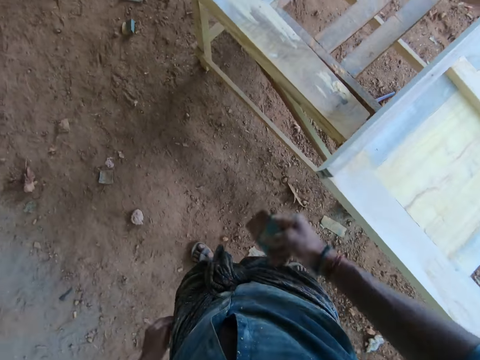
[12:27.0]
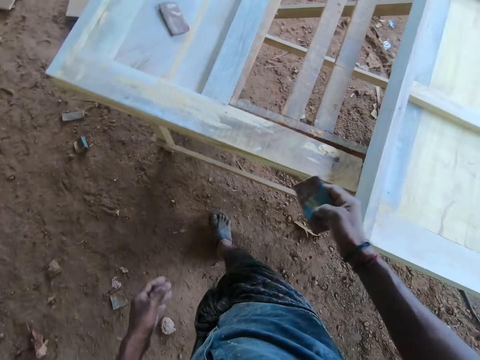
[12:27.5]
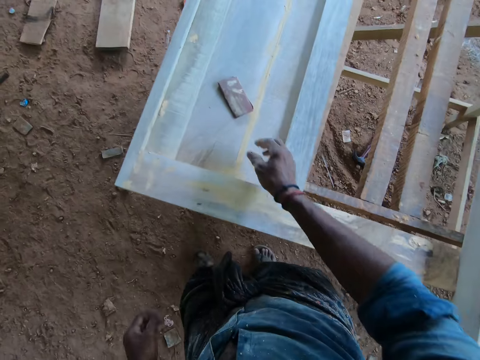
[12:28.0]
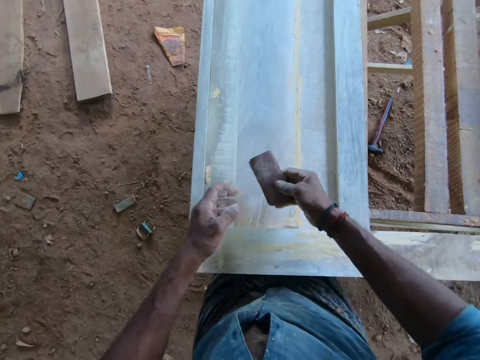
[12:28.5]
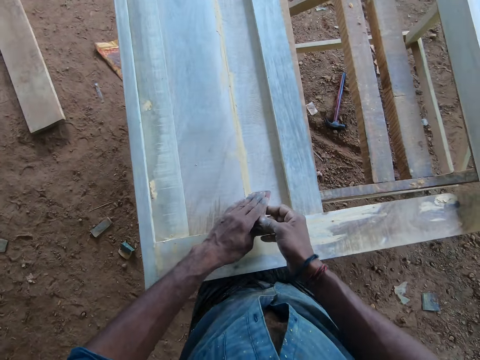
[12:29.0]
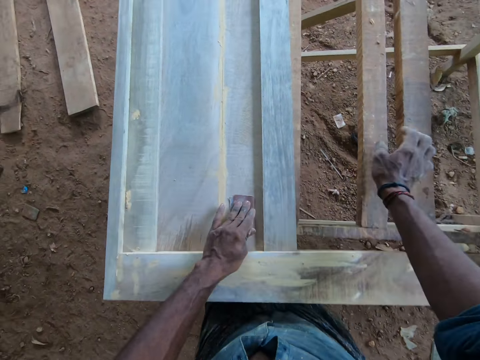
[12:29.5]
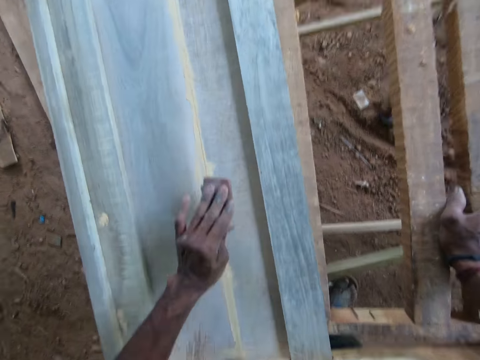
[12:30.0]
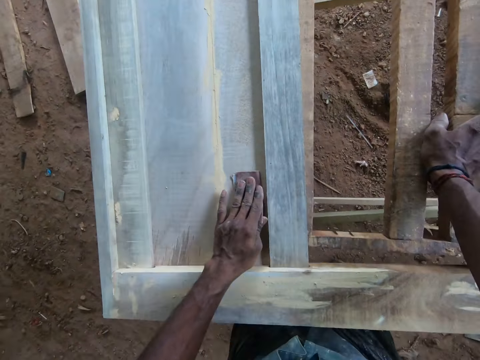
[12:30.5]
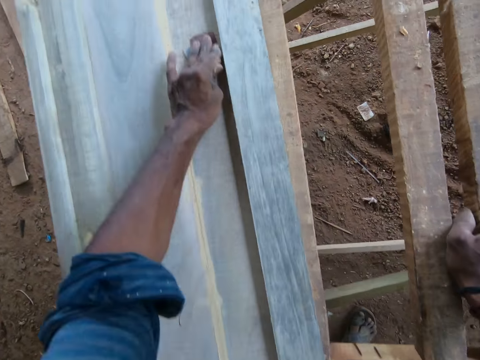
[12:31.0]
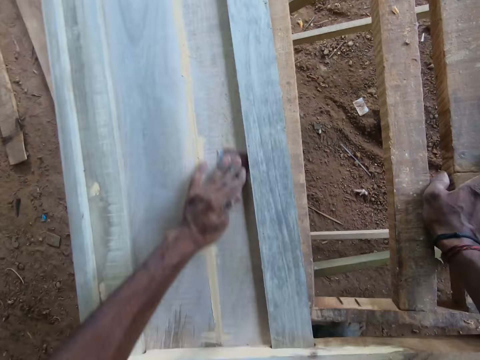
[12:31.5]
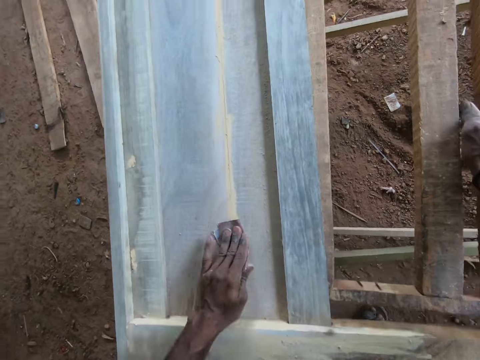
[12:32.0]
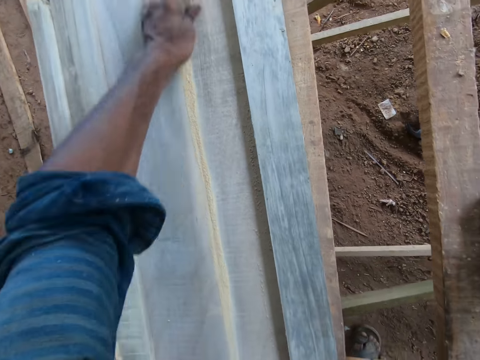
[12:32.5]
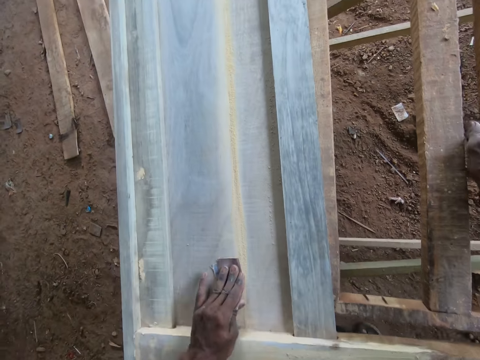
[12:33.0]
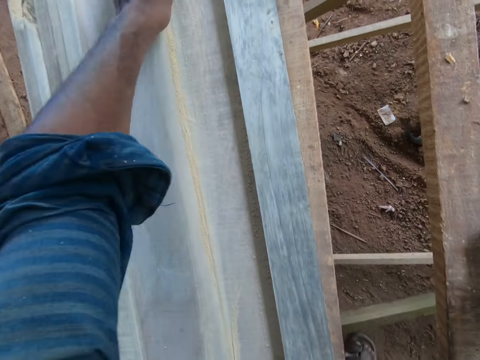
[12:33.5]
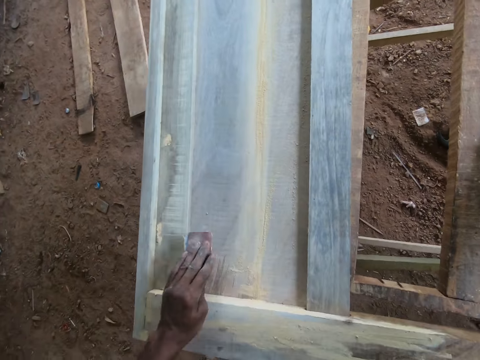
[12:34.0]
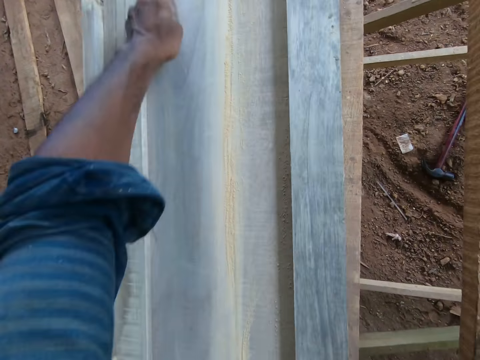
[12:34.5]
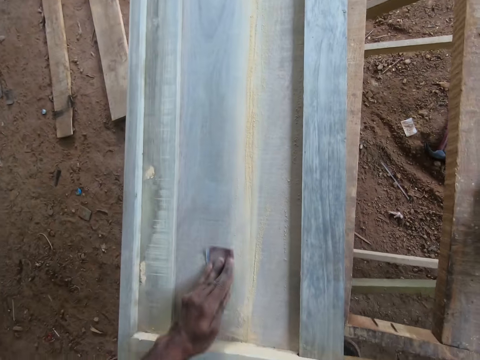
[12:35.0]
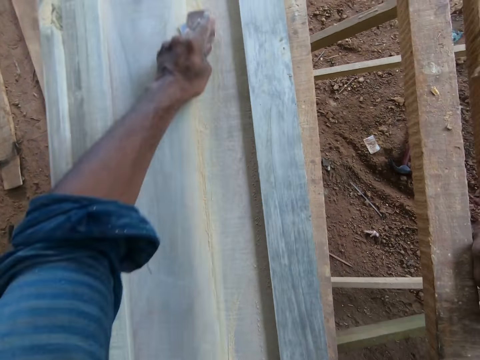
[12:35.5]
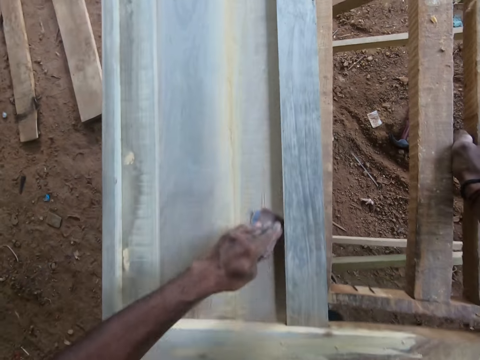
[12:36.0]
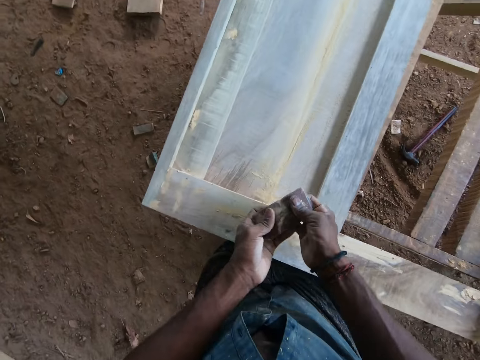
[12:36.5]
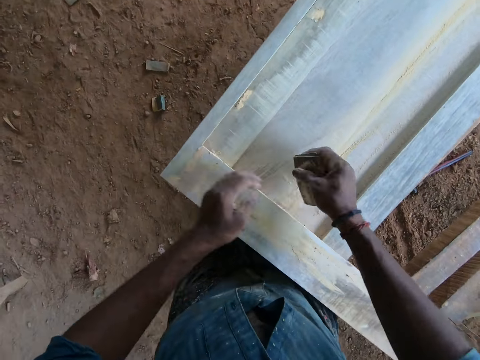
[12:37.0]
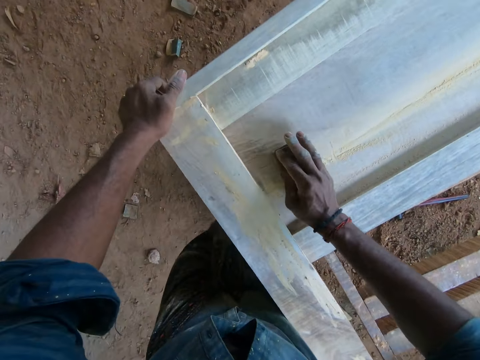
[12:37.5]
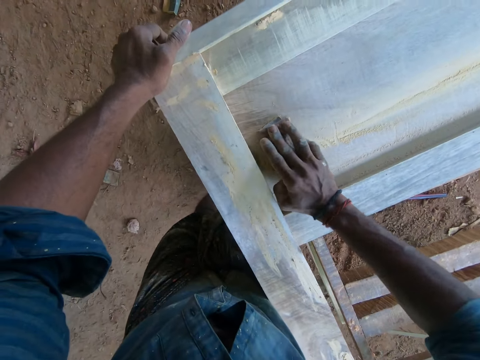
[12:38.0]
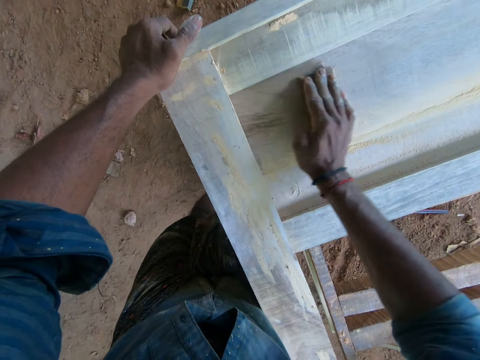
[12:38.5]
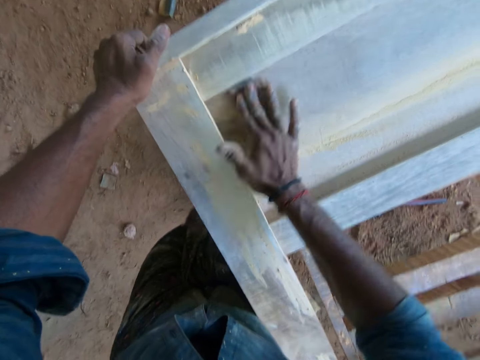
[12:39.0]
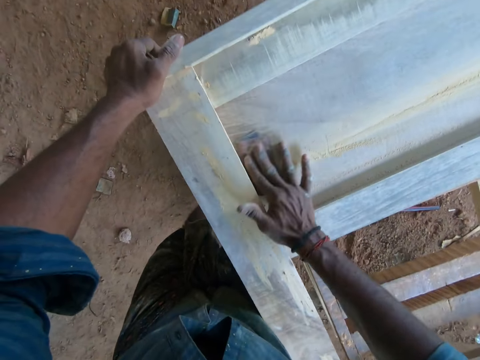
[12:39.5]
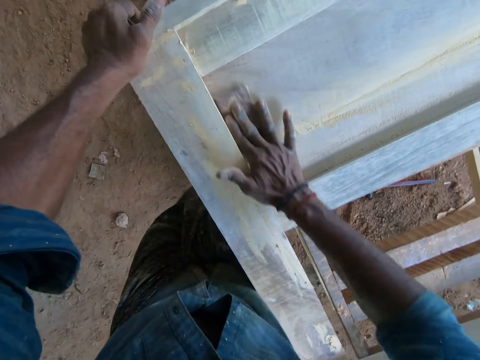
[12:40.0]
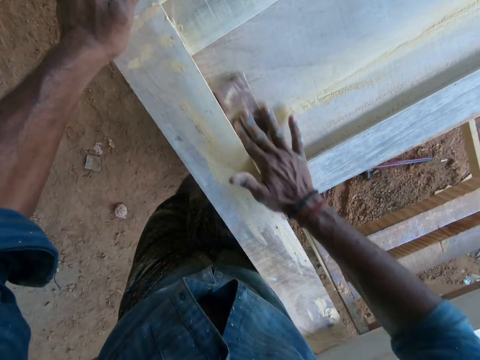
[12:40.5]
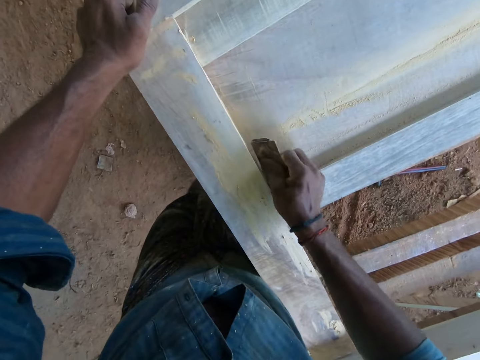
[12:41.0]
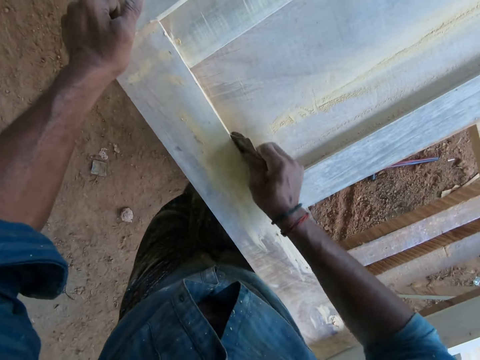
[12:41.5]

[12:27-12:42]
The camera wearer scrubs the wood with the sandpaper in the right hand. He drops the sandpaper on the wood piece with his right hand. He picks up the sandpaper on the wood piece with his right hand. He passes the sandpaper to his left hand. He smoothens the surface of the wood piece with the sandpaper in his left hand. He passes the sandpaper to his right hand. He smoothens the surface of the wood piece with the sandpaper in his right hand. He places the left hand on the wood.

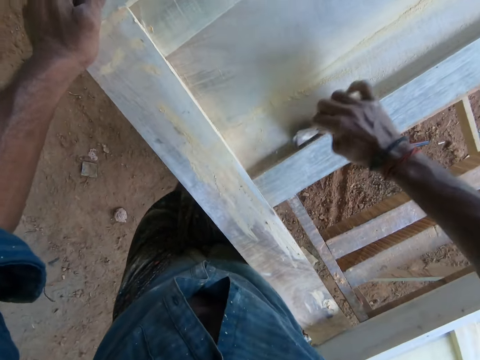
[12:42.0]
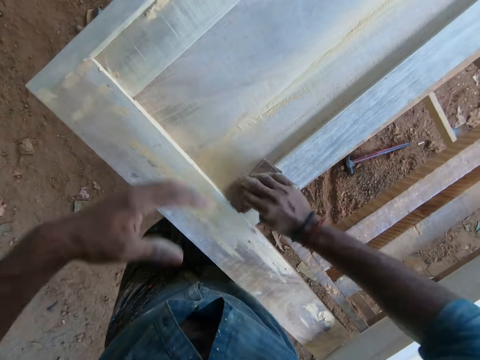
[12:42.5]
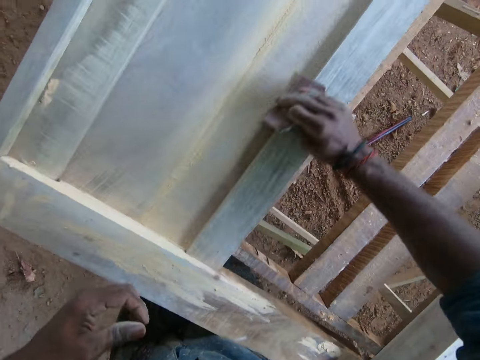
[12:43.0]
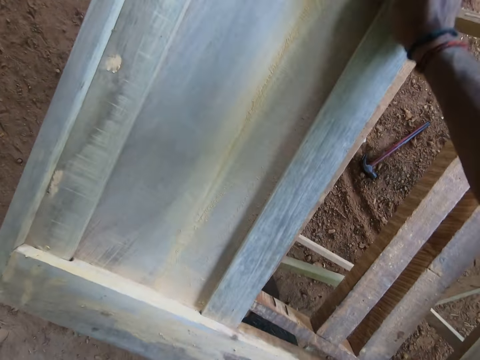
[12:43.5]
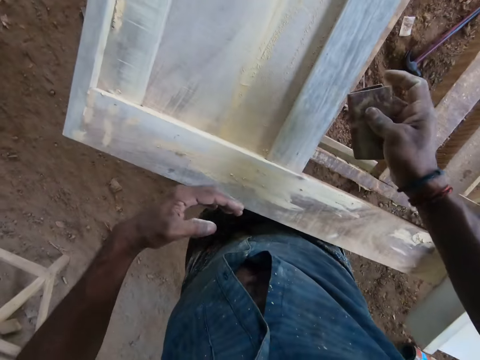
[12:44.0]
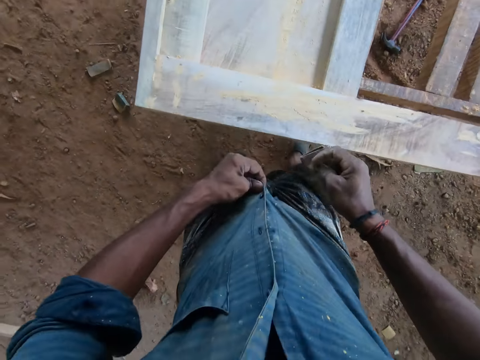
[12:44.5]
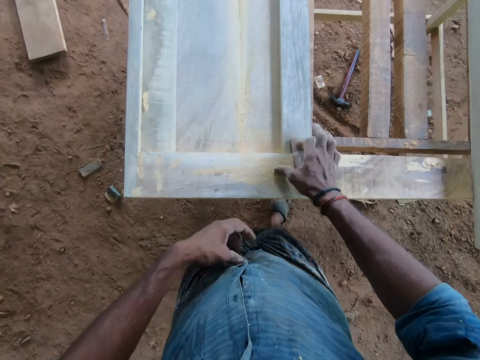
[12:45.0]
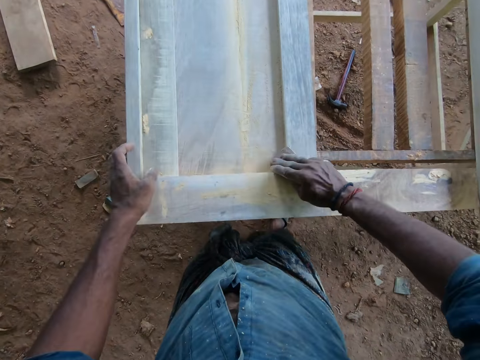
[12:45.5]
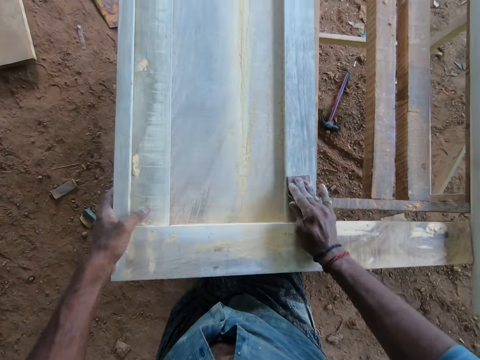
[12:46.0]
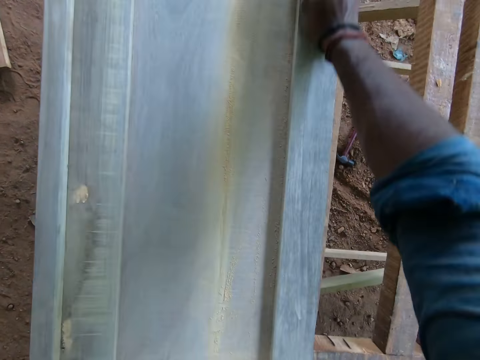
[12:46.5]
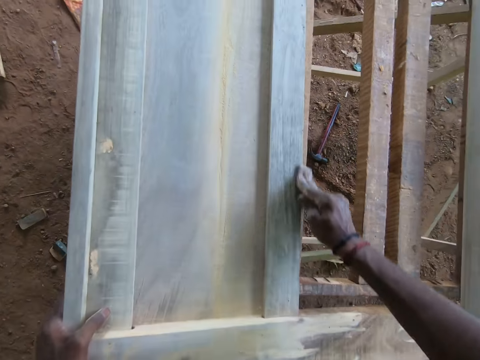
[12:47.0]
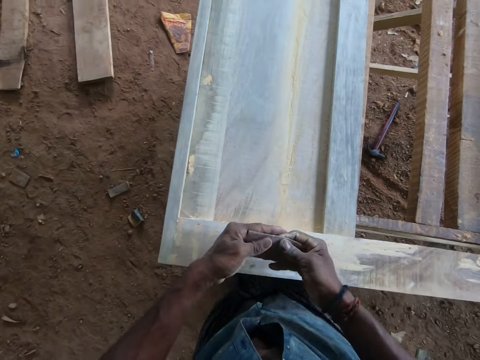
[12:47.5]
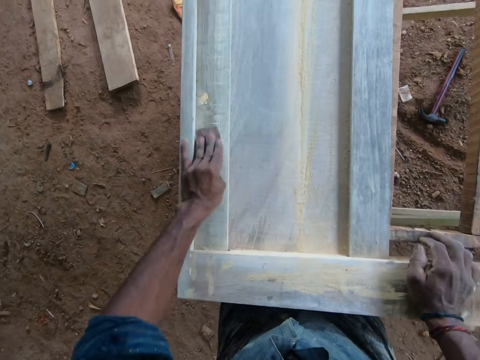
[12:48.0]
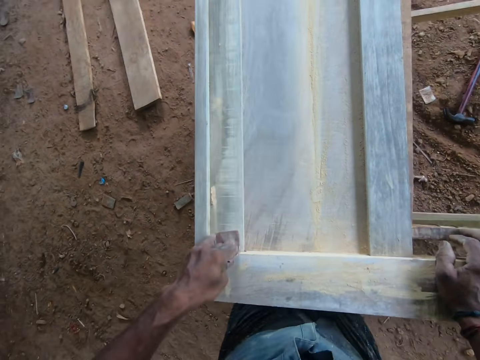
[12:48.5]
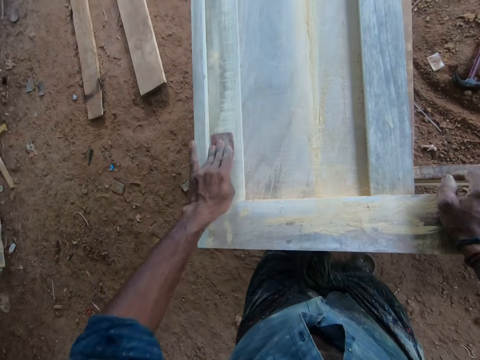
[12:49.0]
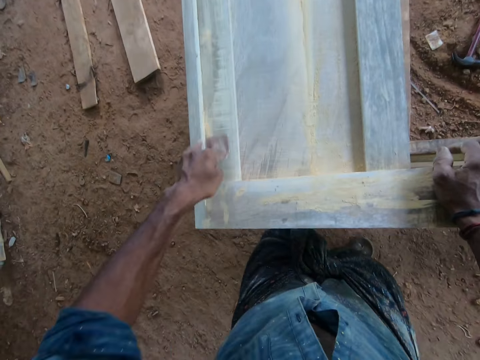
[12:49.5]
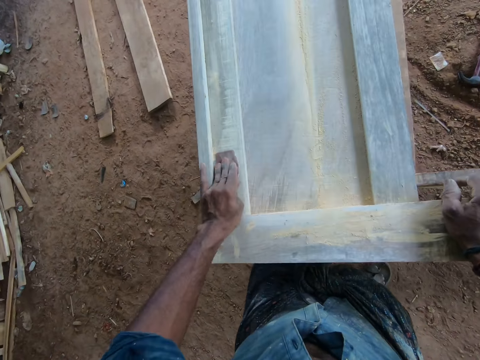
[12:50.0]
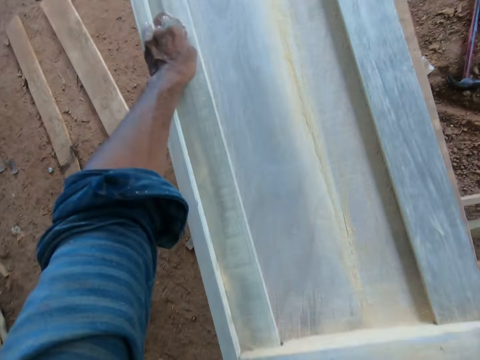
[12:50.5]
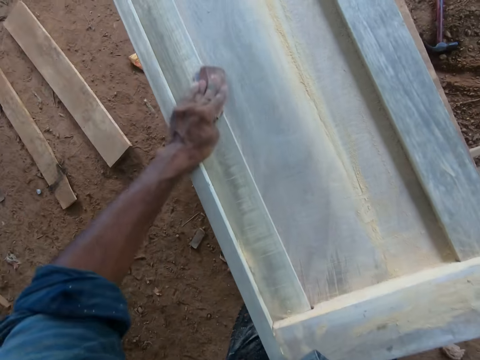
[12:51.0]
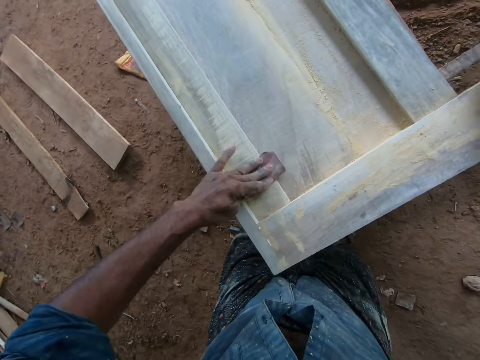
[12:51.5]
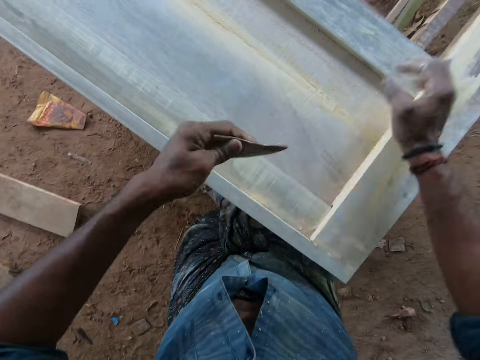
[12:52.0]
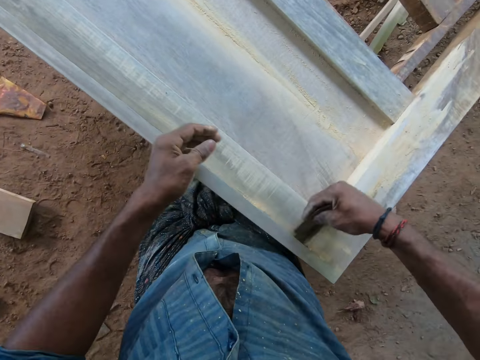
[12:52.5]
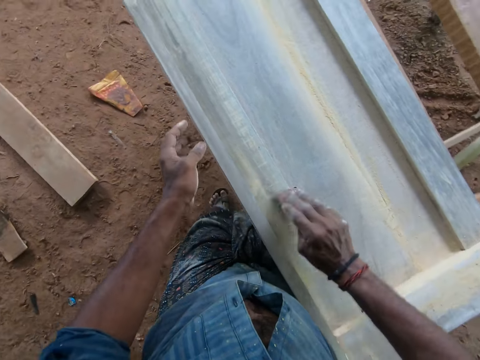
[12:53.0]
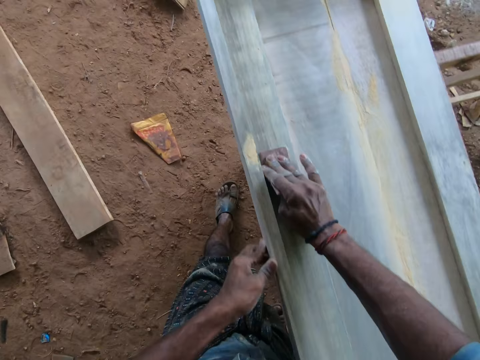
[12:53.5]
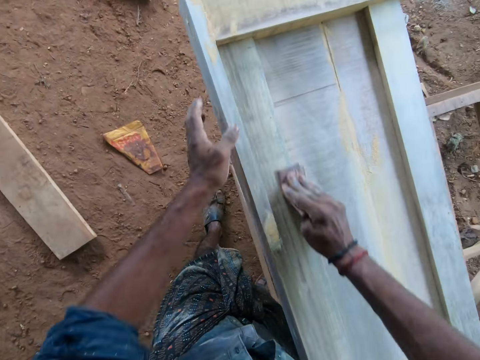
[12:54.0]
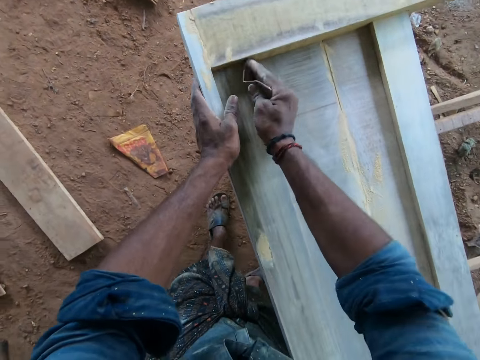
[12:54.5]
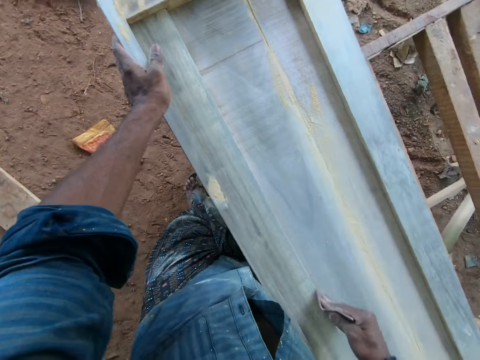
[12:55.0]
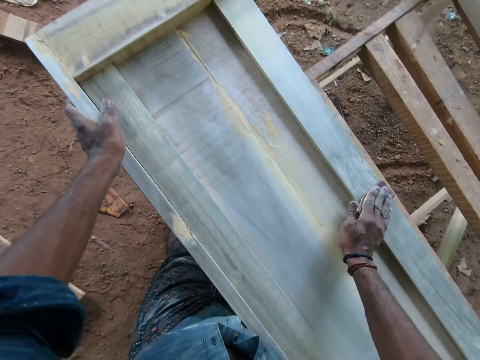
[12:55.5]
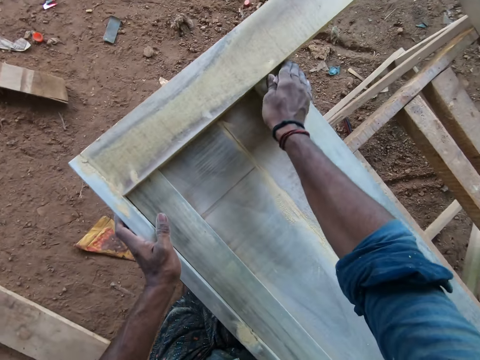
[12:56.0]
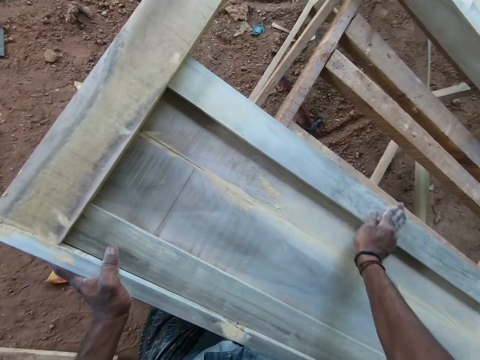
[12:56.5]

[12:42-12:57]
The camera wearer raises the left hand. He scrubs the wood with the sandpaper in the right hand. He adjusts his shirt with his left hand. He places the sandpaper on the wood. He smoothens the surface of the wood piece with the sandpaper in his right hand. He places the left hand on the wood. He passes the sandpaper to his left hand. He places the right hand on the wood. He smoothens the surface of the wood piece with the sandpaper in his left hand. He passes the sandpaper to his right hand. He smoothens the surface of the wood piece with the sandpaper in his right hand. He places the left hand on the wood.
